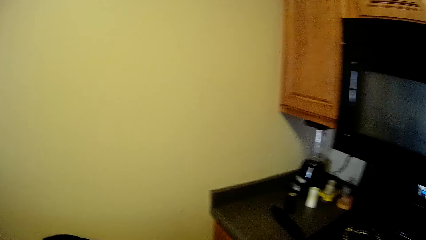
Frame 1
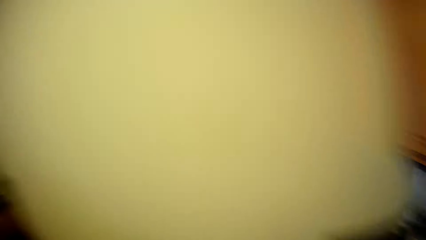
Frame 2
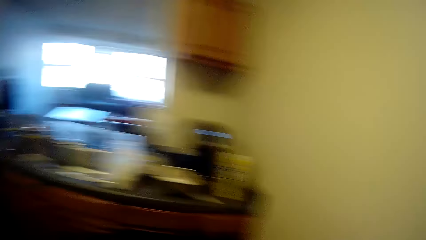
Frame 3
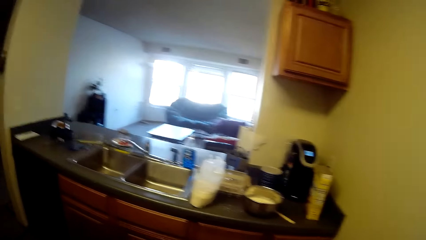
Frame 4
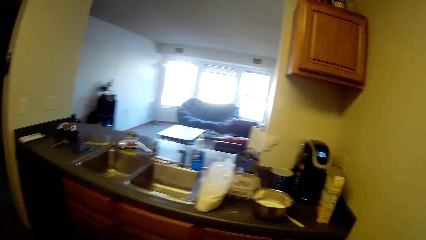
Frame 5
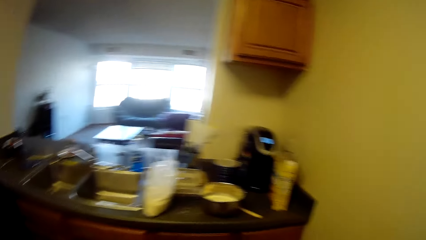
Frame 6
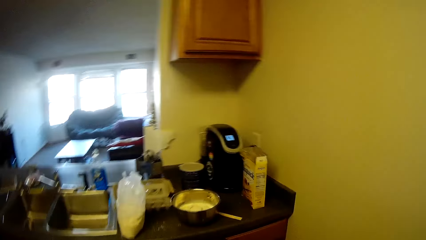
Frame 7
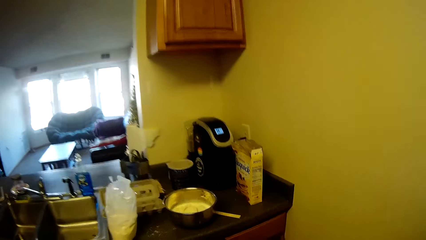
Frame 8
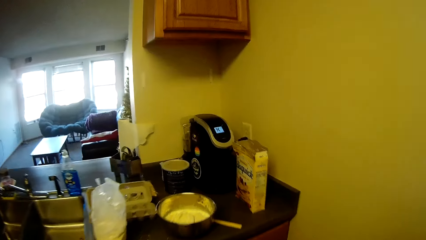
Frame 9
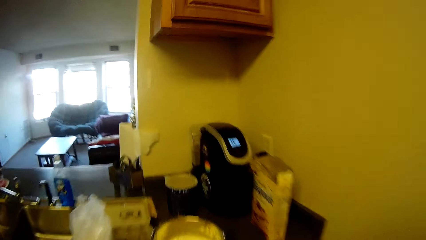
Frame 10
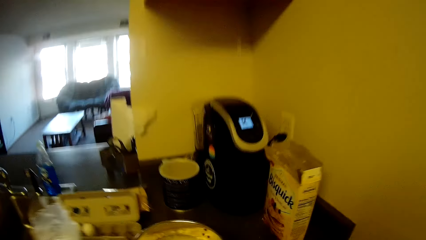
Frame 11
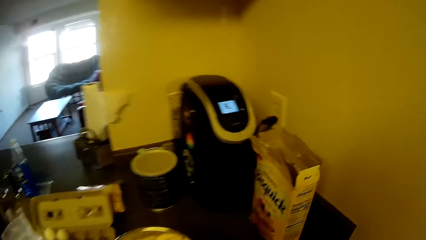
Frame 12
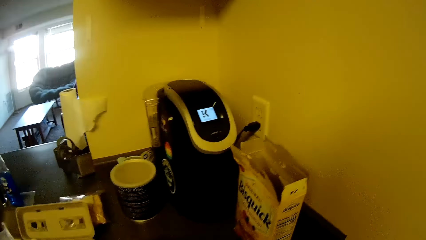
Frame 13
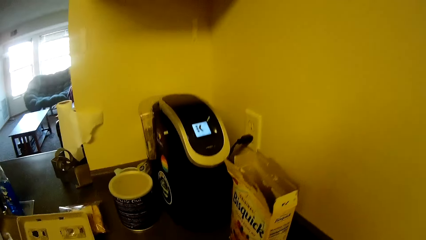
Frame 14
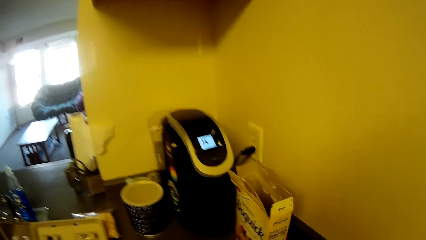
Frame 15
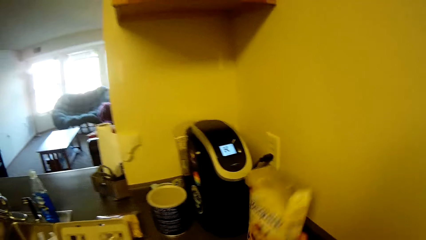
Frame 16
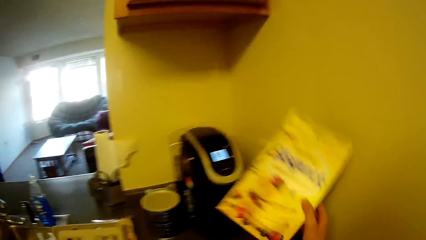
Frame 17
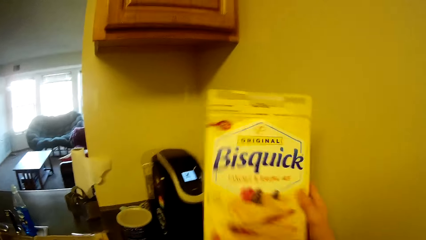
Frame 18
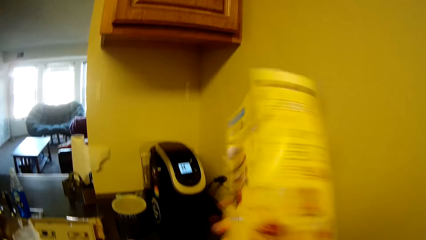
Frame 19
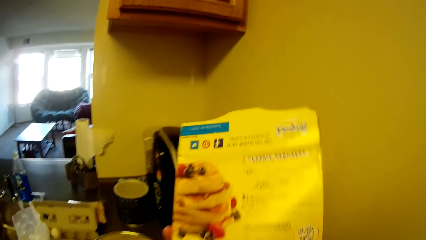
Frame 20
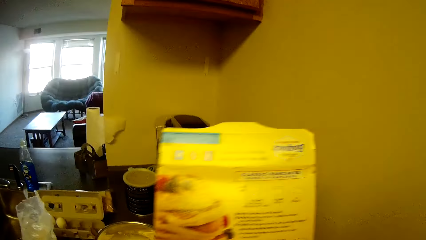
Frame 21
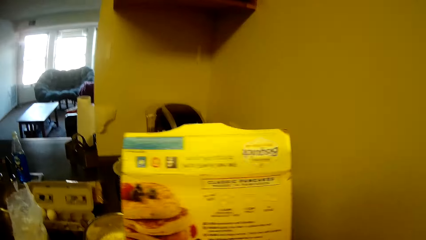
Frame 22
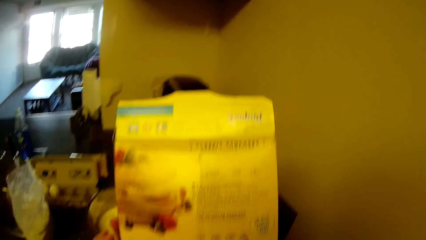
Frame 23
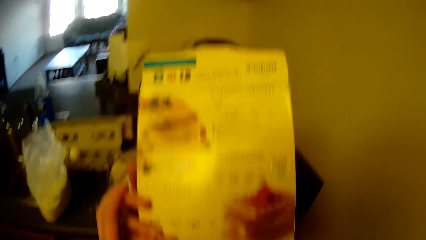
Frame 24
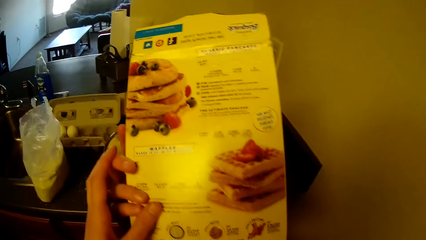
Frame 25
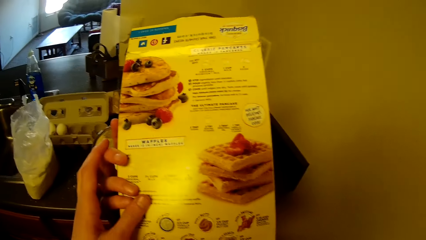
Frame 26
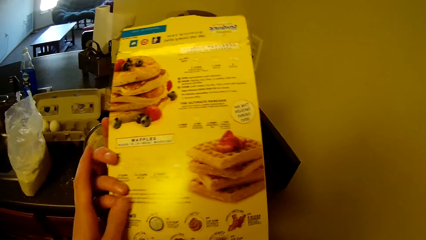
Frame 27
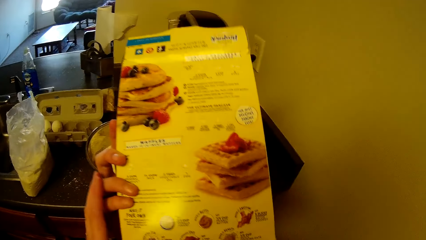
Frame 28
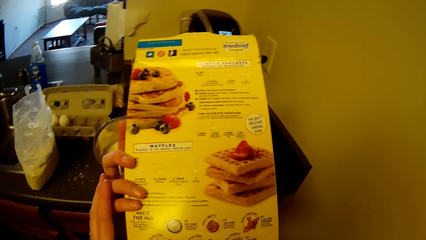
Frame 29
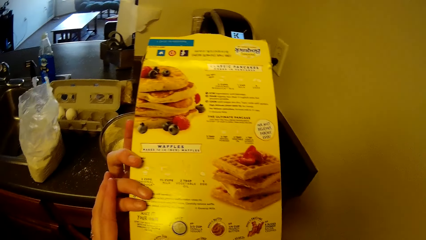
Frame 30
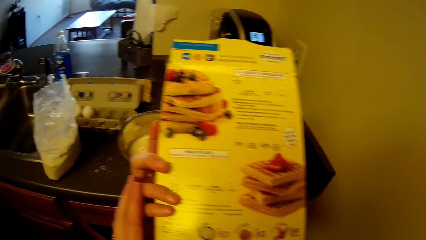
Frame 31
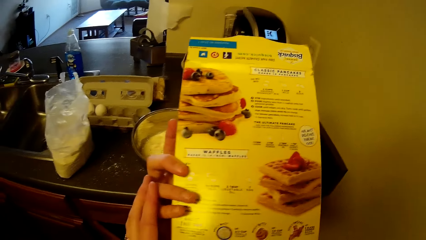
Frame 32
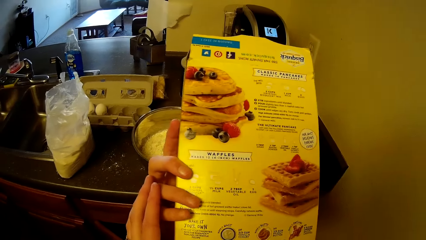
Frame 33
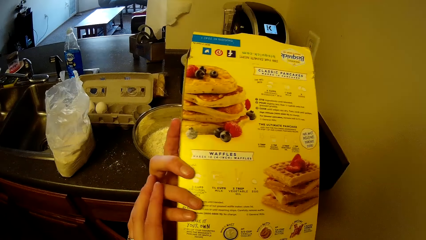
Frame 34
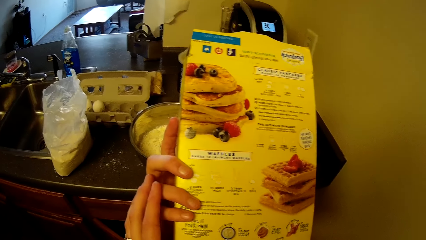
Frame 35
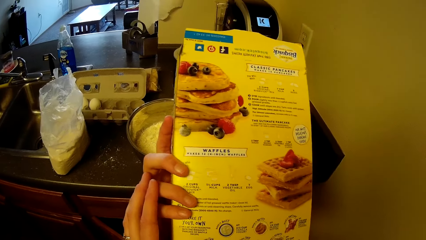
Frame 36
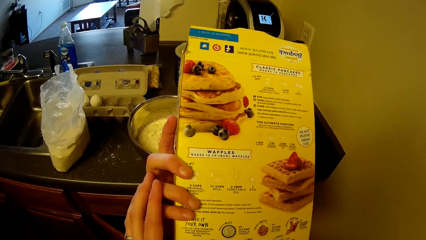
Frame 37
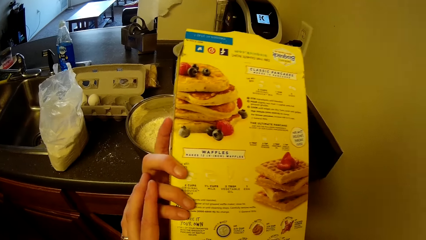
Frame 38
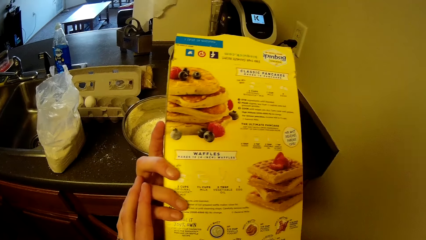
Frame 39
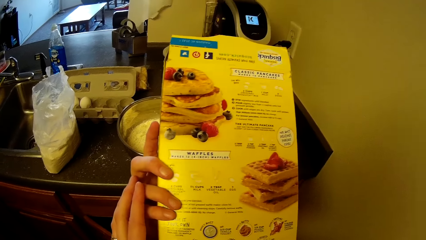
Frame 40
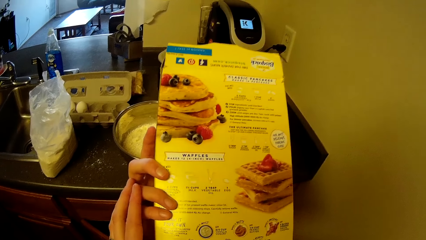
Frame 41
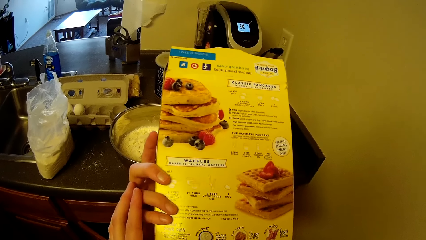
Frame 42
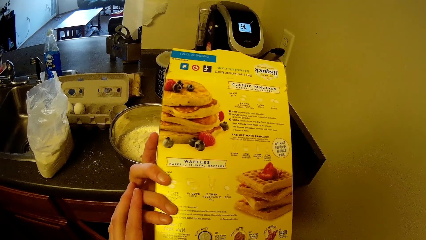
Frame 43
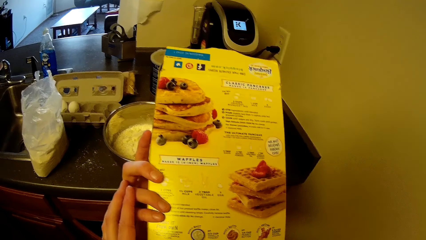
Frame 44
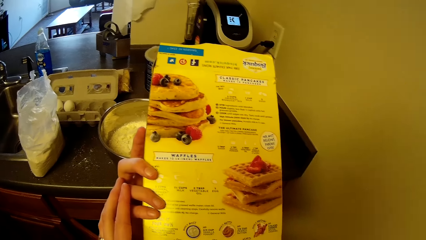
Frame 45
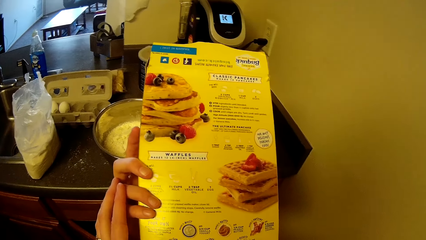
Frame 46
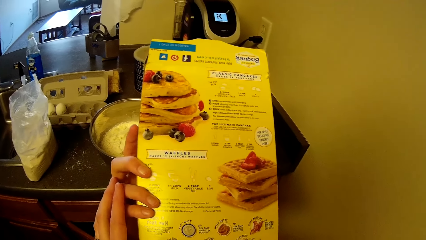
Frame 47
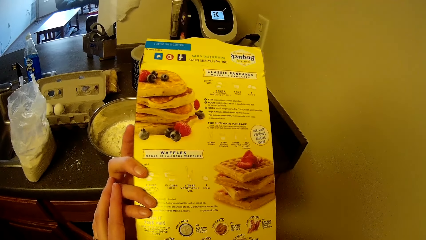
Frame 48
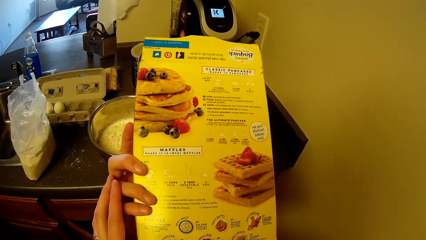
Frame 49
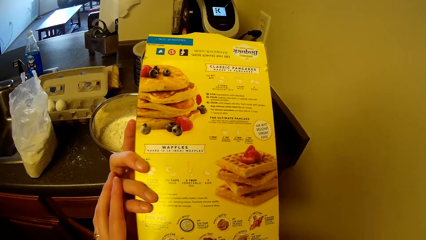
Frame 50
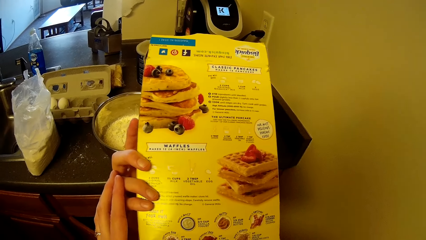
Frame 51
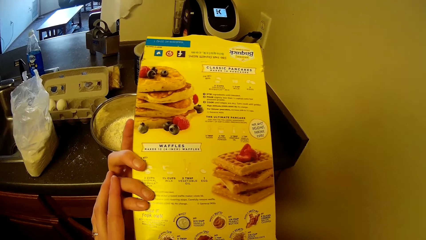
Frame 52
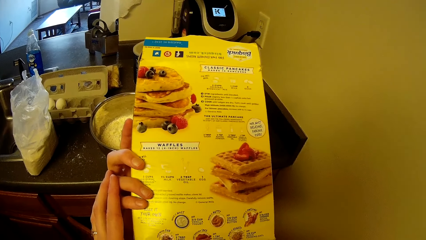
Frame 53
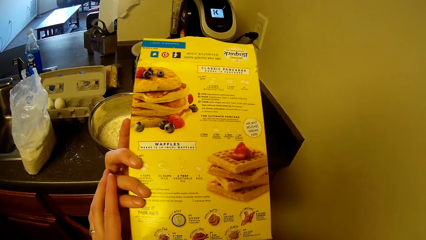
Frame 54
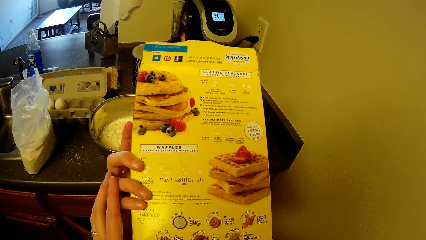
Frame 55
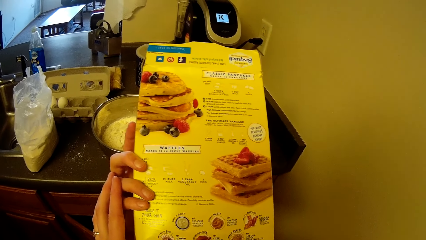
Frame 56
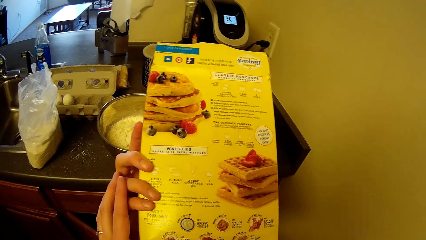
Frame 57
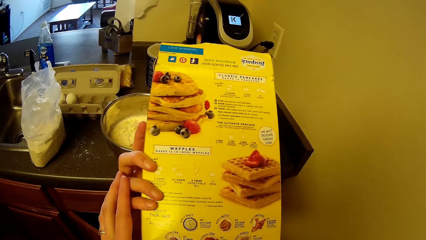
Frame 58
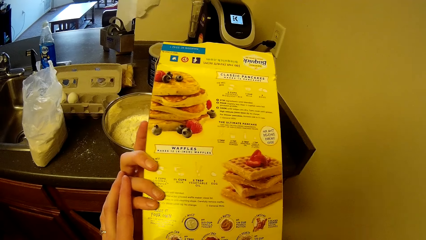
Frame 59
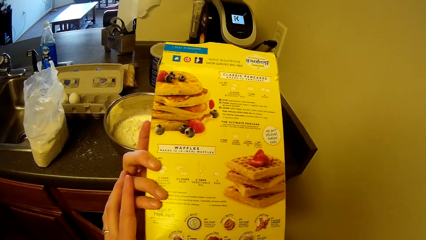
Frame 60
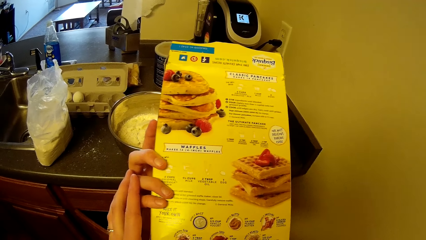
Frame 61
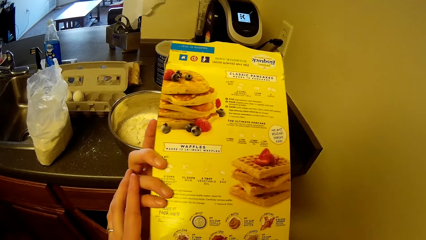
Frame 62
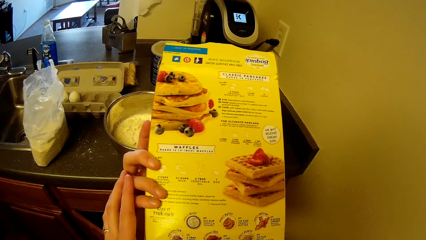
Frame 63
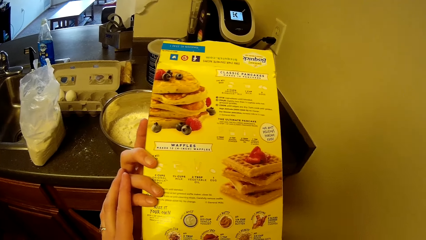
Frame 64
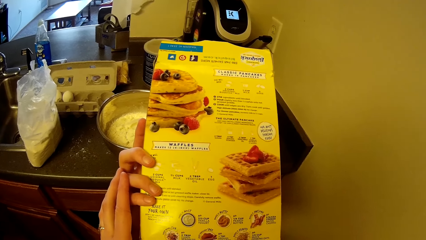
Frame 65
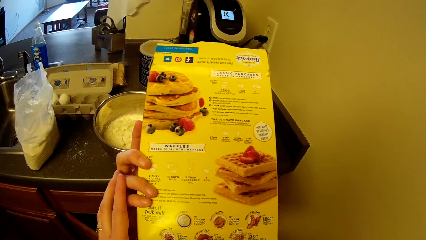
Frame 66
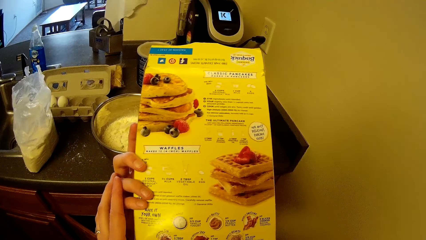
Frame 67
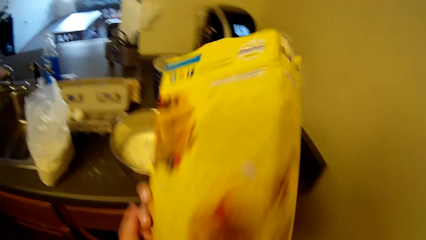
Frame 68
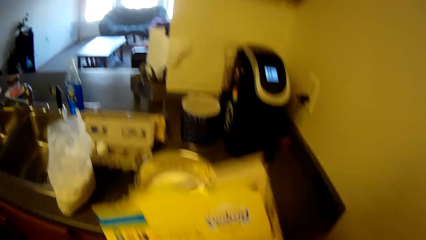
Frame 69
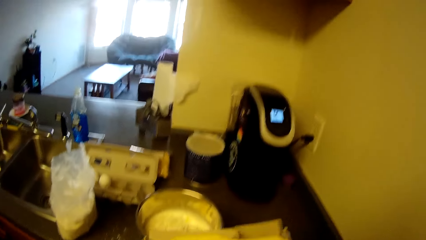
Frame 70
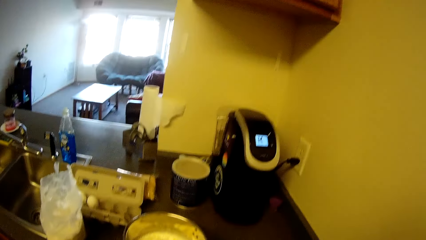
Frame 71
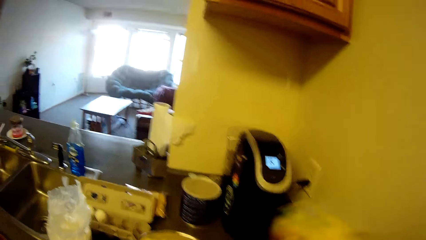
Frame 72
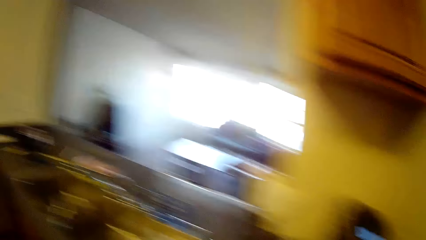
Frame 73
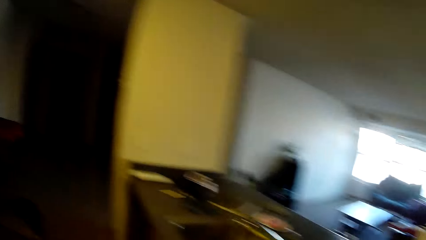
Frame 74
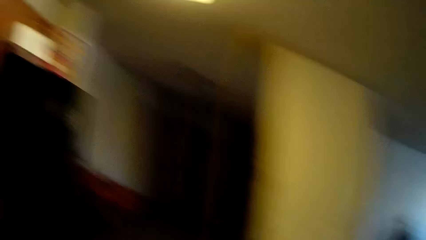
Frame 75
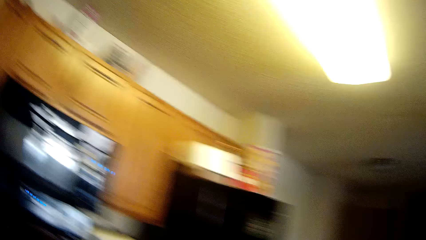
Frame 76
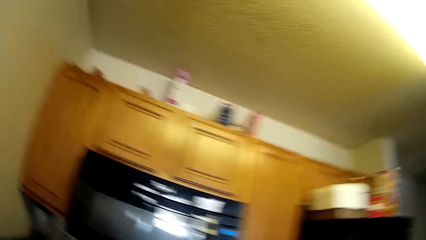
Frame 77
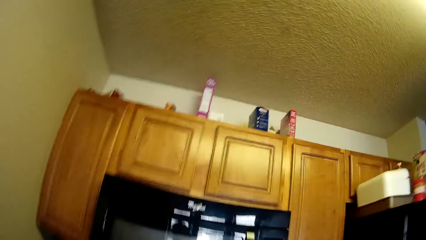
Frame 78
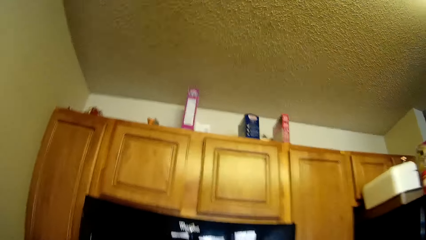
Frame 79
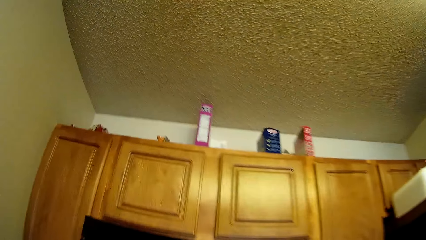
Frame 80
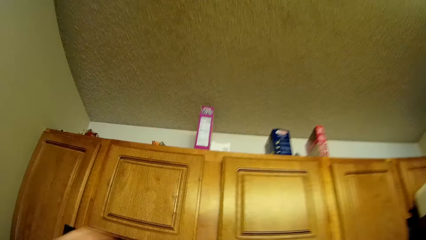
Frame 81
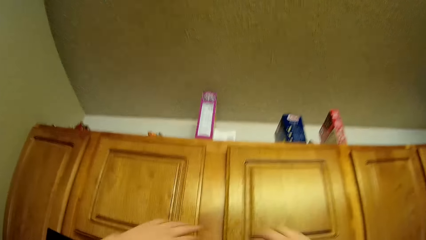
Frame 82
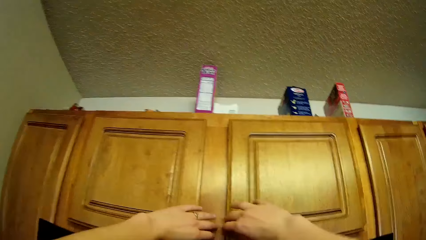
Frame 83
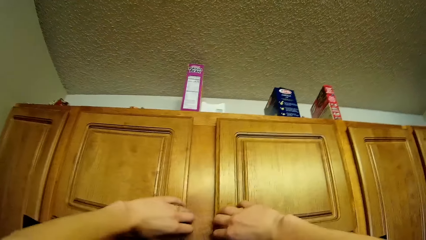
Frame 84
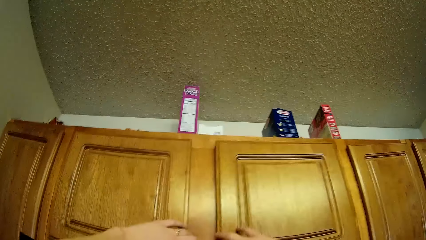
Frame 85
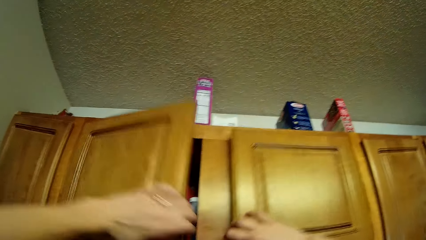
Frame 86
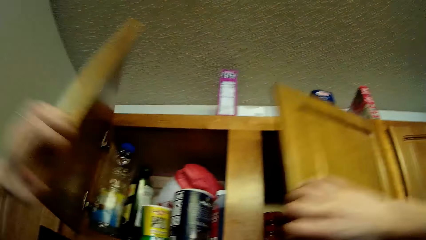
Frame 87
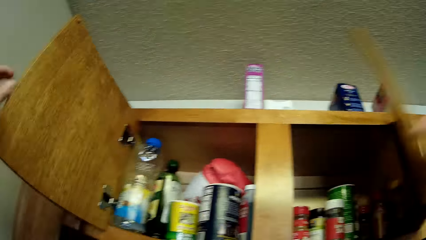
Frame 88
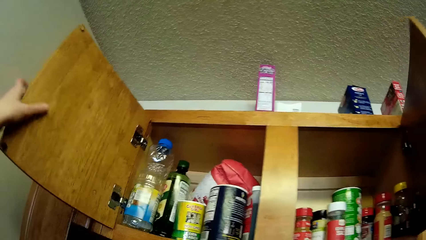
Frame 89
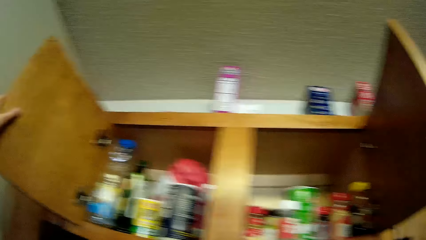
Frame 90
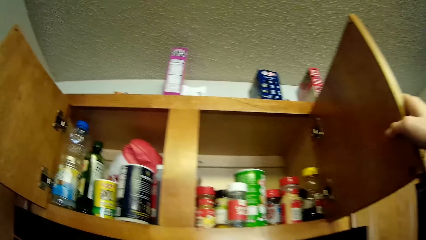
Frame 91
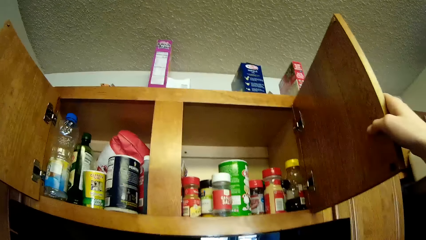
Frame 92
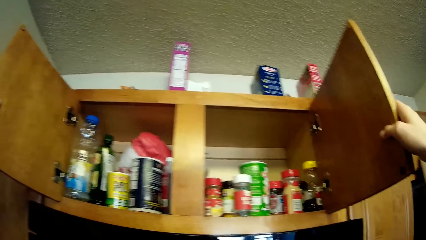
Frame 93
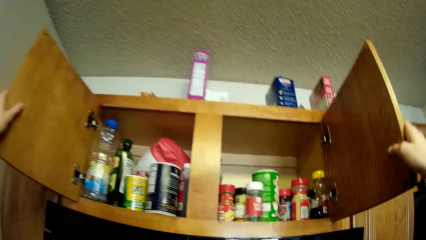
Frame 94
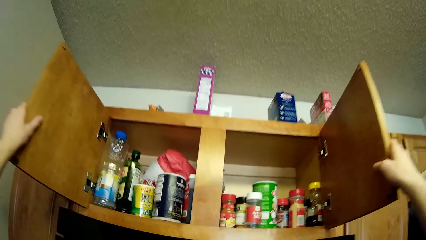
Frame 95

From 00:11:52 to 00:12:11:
The camera wearer walks back to the slab. They pick up the carton of pancake from the slab. They turn the carton of pancake slightly. They walk towards a wall cabinet. They open two wall cabinets at once.
